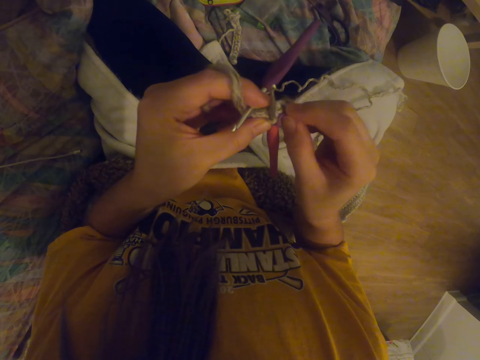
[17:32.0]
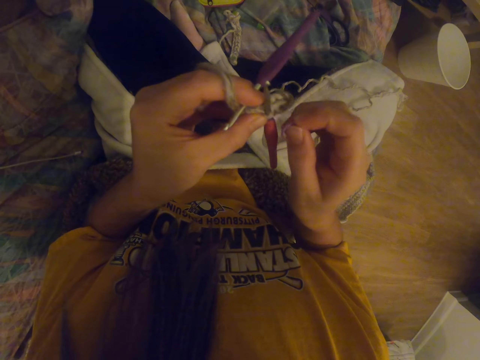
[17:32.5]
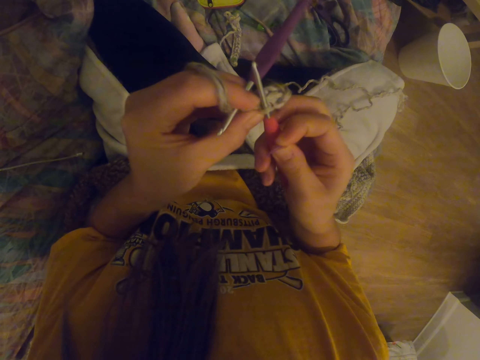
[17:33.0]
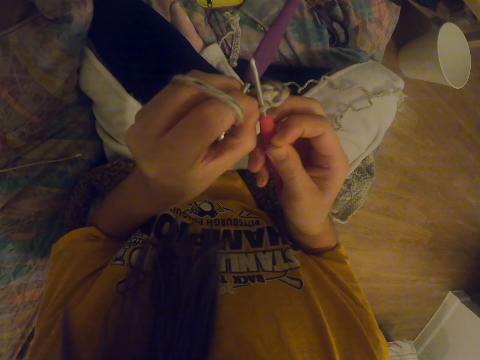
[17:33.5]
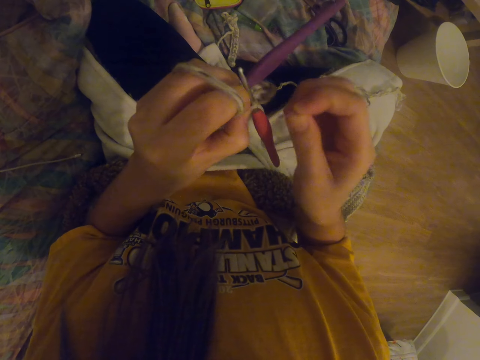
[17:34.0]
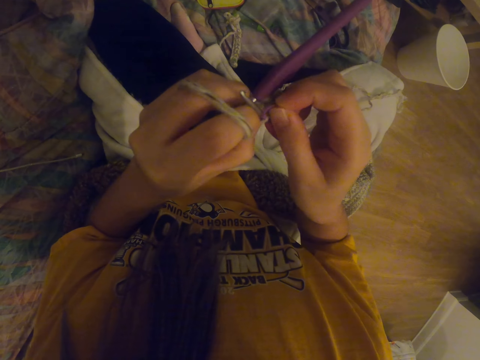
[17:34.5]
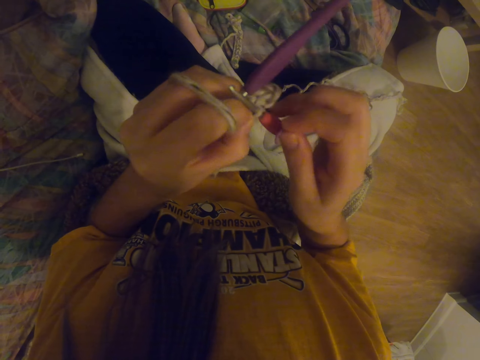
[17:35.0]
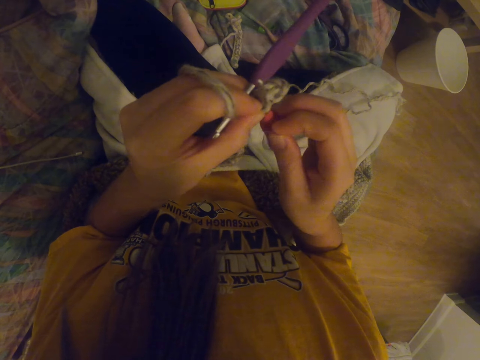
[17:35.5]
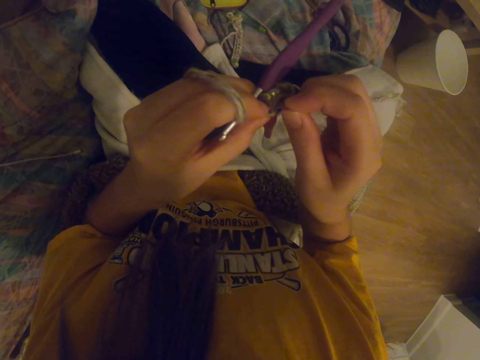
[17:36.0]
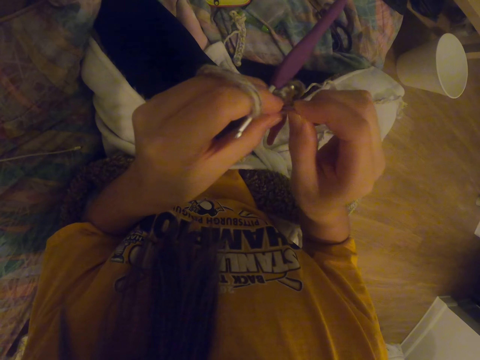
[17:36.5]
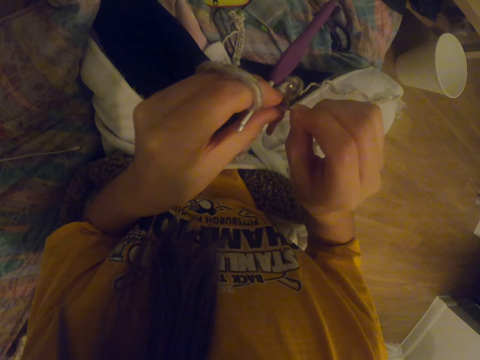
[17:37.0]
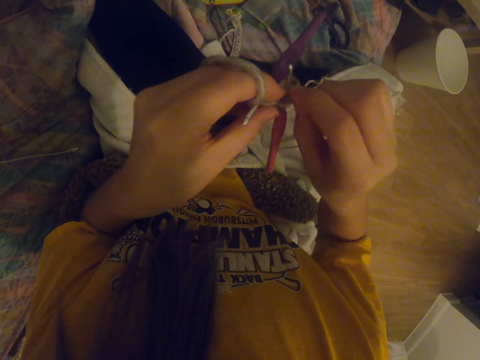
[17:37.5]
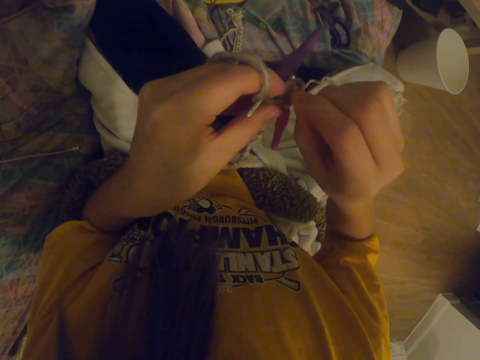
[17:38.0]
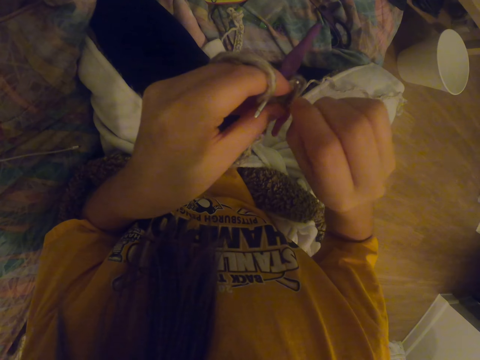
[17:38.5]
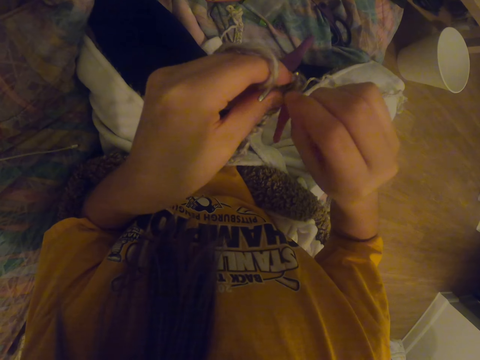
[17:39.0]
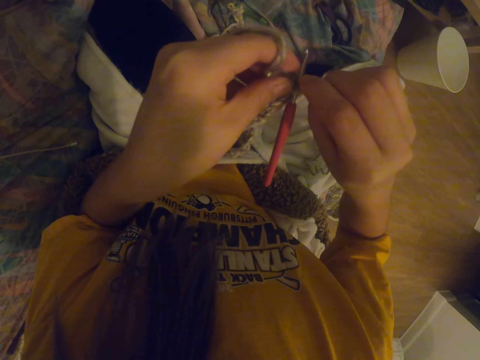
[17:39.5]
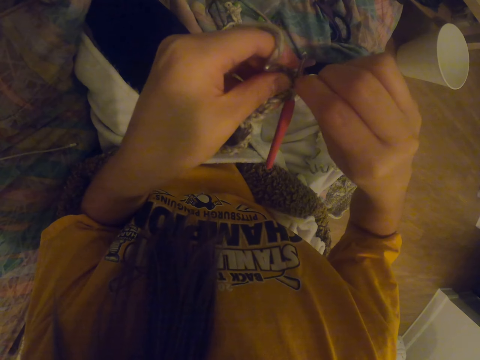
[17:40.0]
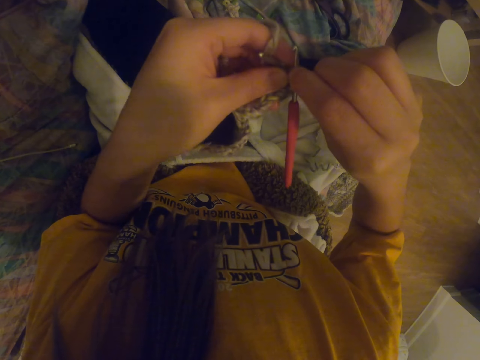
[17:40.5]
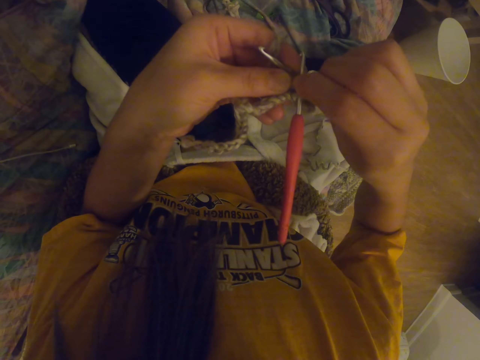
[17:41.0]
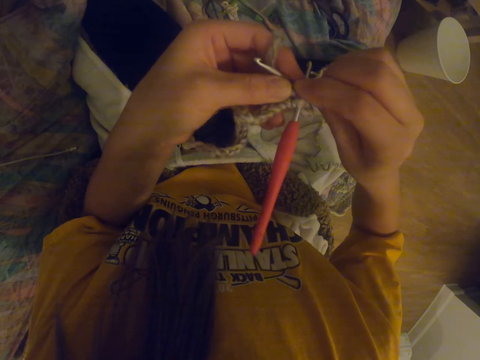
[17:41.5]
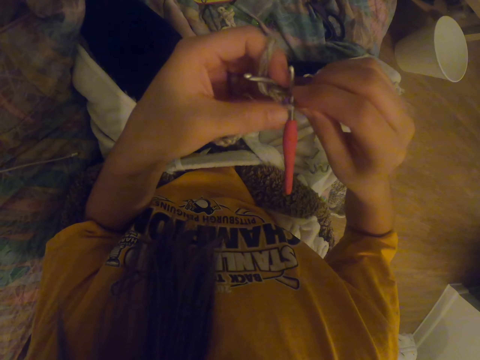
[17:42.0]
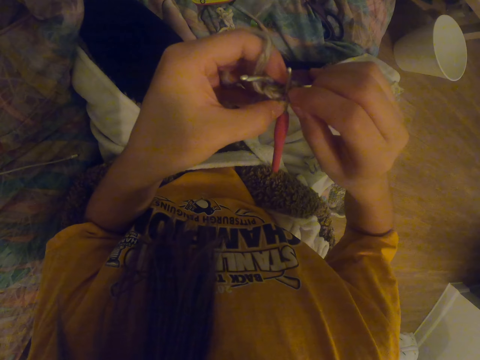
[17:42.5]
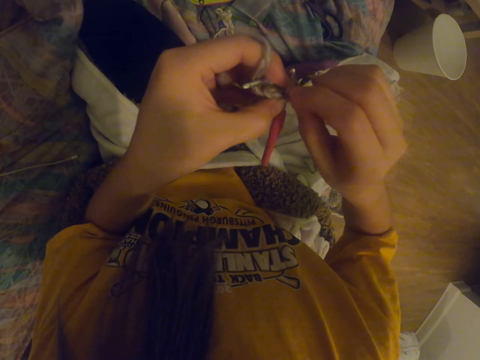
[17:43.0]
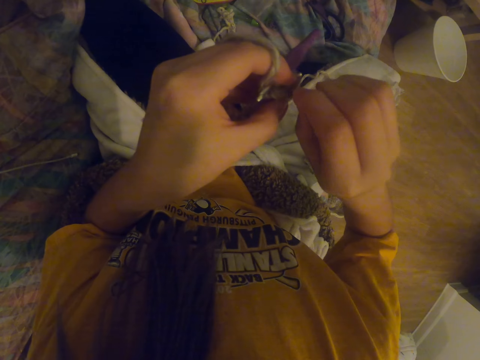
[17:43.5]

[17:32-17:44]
The camera wearer fixes the rubber band on the crochet. They adjust the crochet hook on the cloth. They fix the rubber band on the crochet. They adjust the hook on the cloth. They fix the rubber band on the crochet.

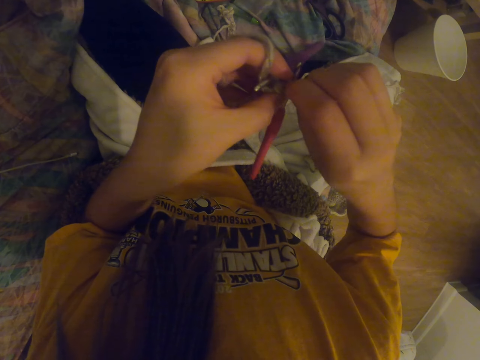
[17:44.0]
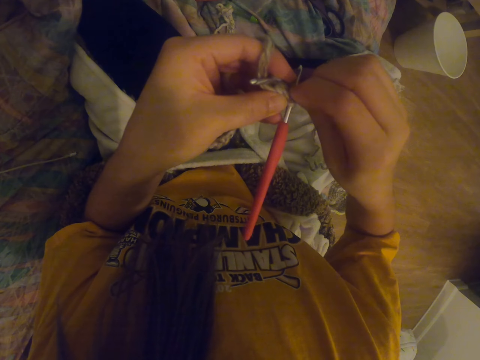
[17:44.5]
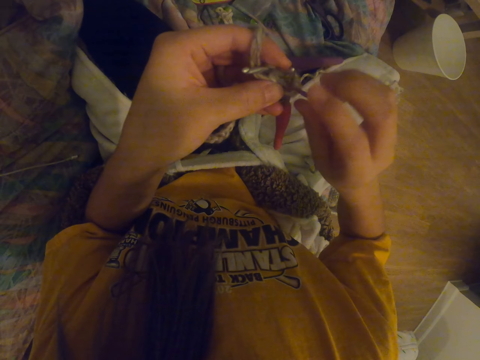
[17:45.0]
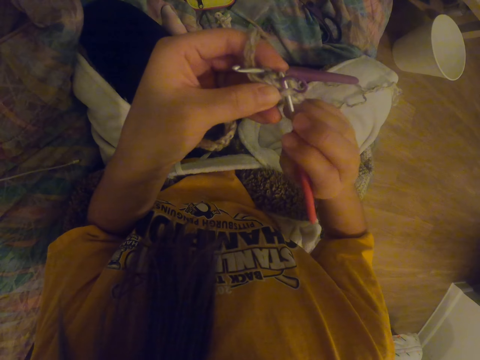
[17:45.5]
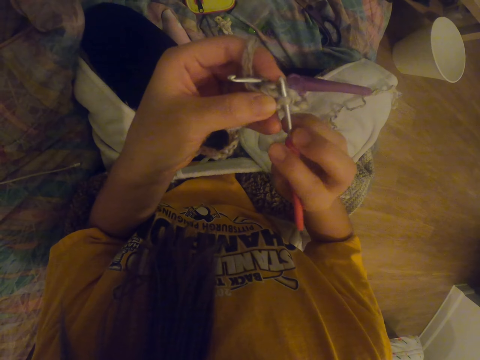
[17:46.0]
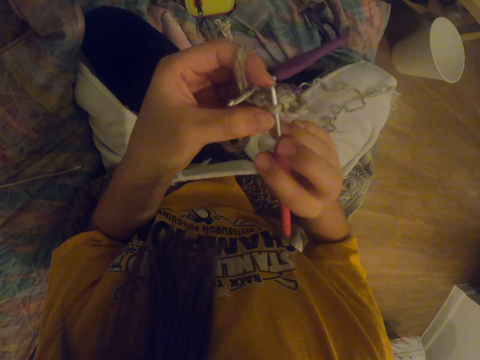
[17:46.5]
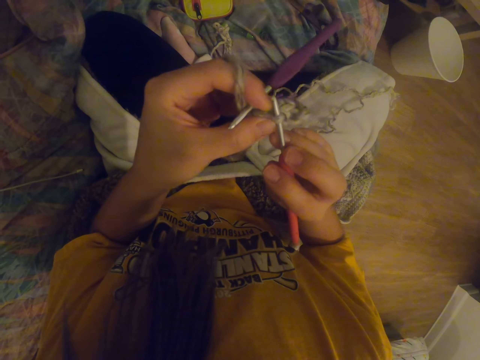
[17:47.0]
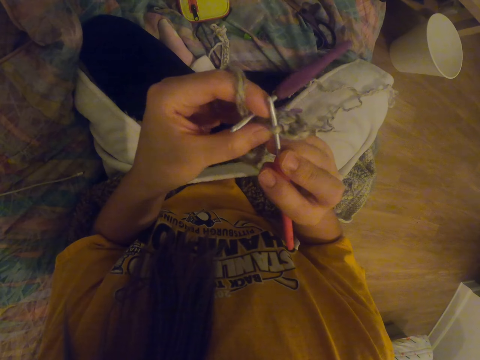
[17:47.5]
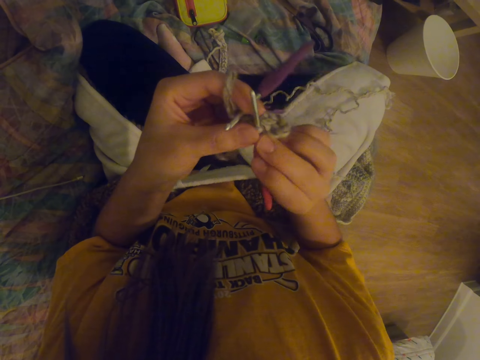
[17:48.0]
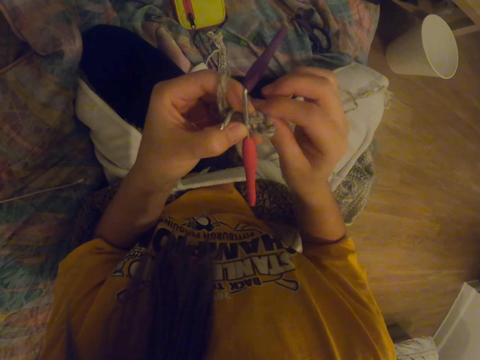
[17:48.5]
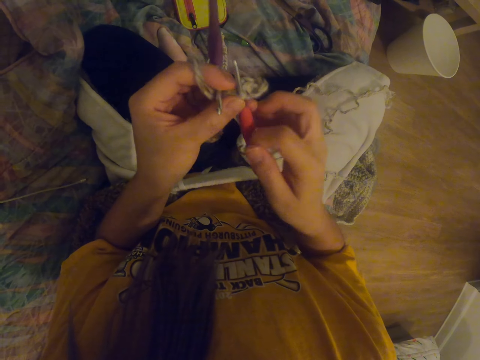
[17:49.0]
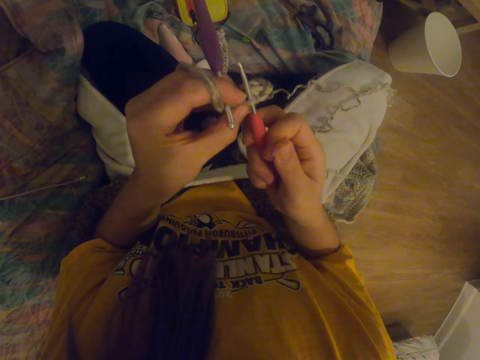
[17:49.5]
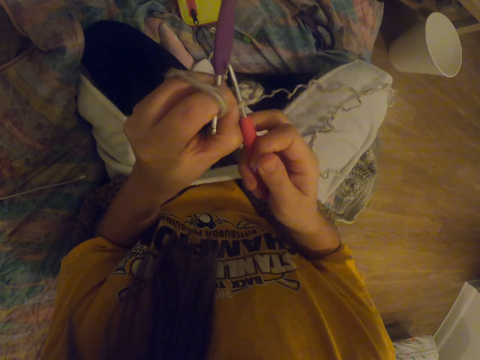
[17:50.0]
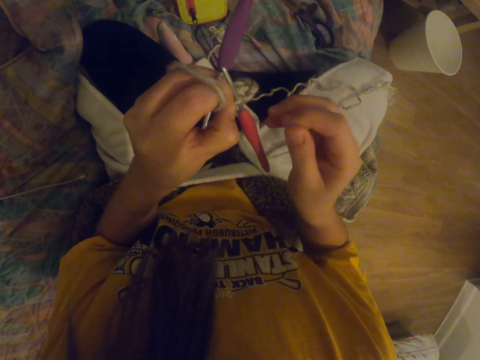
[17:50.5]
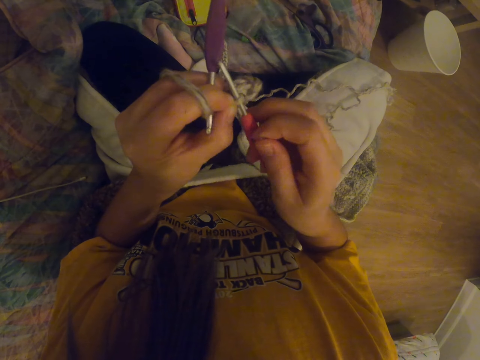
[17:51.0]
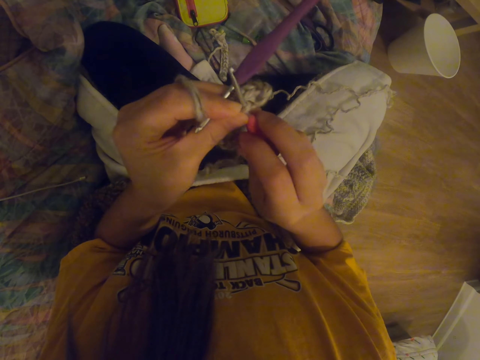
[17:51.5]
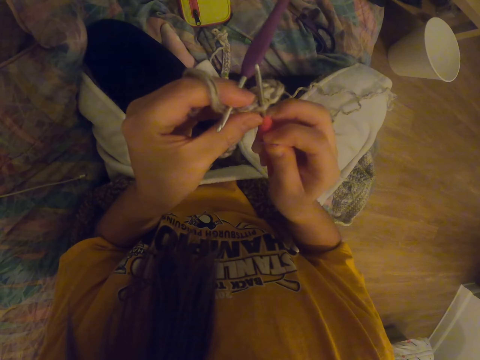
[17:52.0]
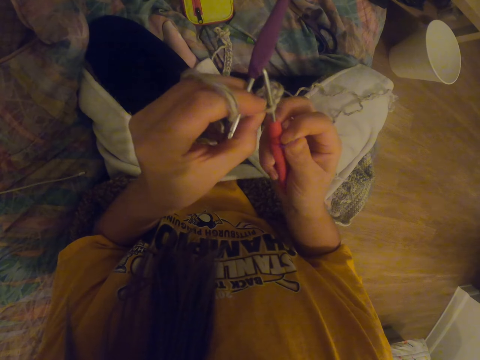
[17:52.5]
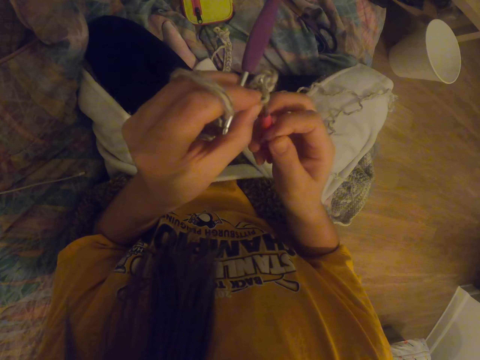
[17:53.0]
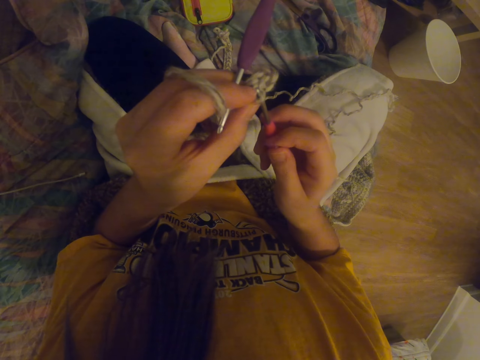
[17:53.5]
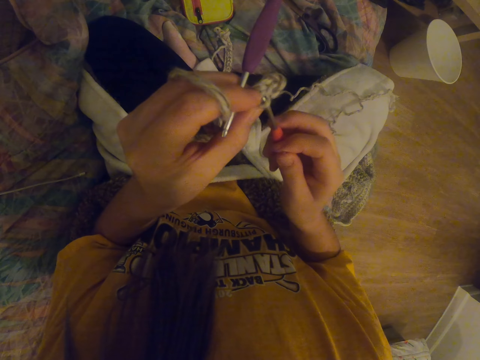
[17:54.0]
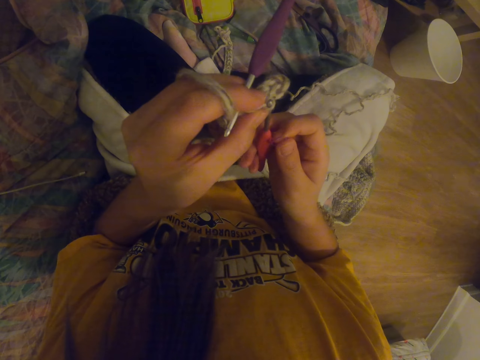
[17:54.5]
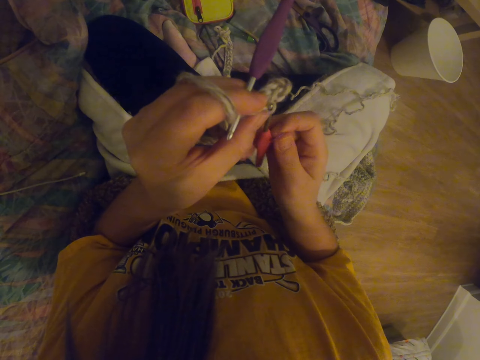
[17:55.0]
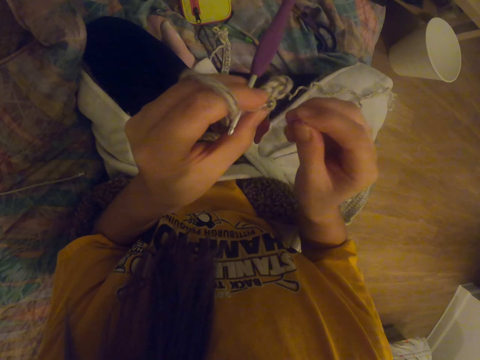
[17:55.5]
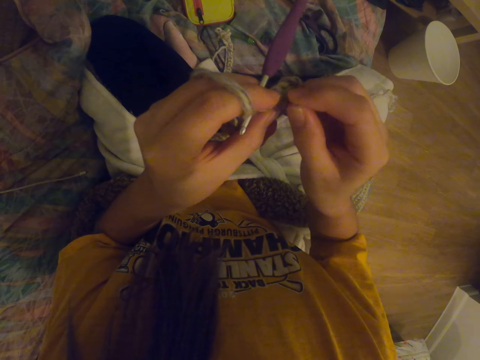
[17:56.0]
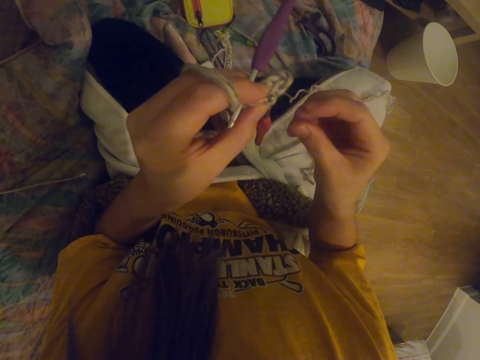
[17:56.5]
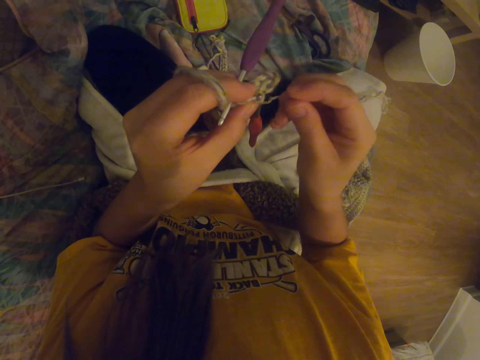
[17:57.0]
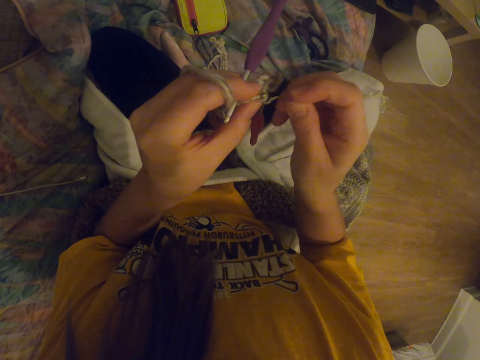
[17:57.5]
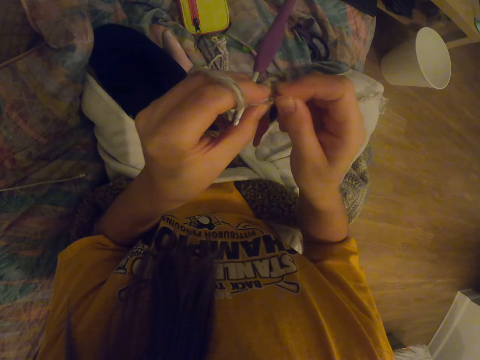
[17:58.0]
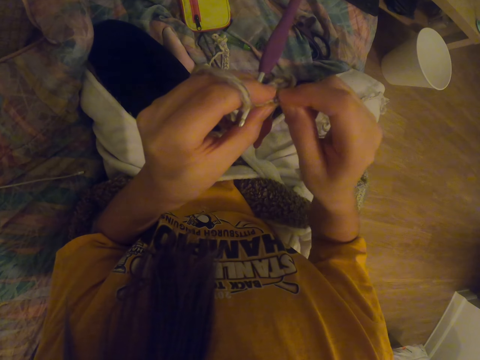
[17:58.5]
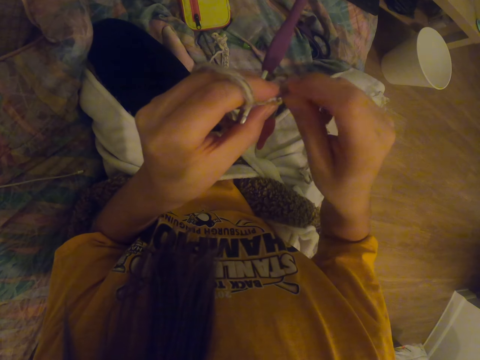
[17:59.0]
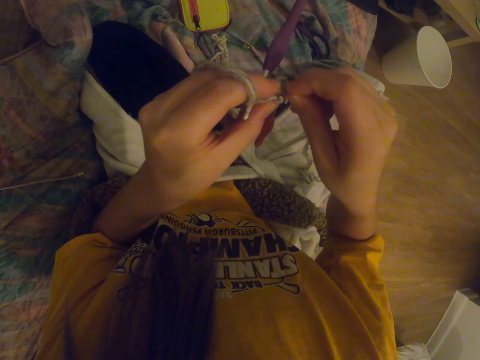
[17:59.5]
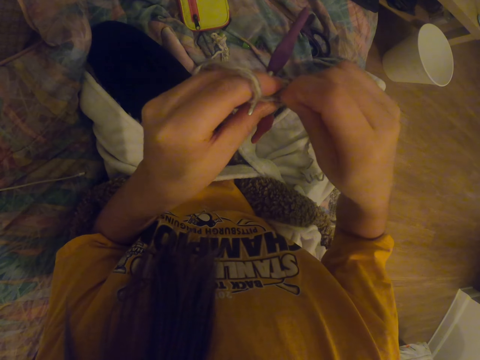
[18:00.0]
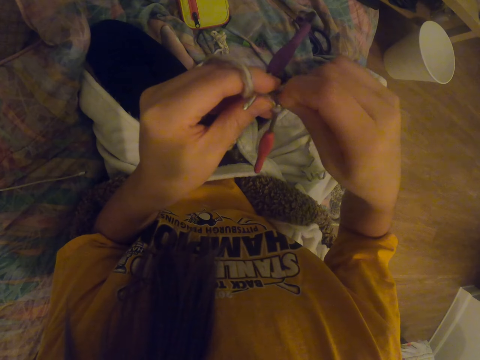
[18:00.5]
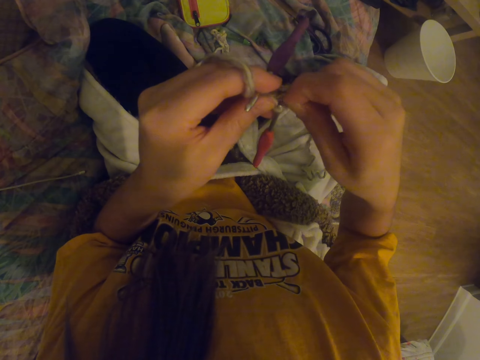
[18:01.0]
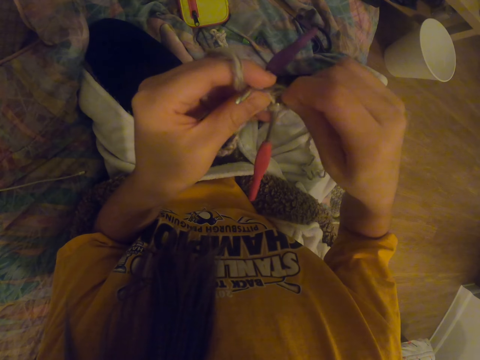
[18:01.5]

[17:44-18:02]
The camera wearer adjusts the crochet hook on the cloth. They take the rubber band from the cloth. They adjust the hook on the cloth. They fix the rubber band on the cloth.
